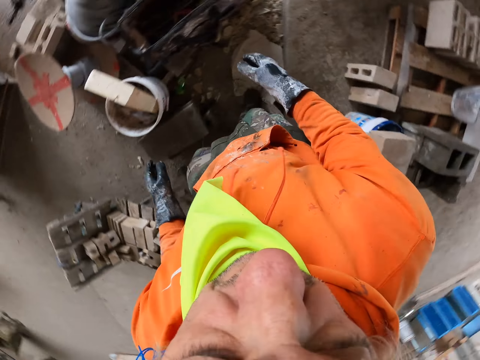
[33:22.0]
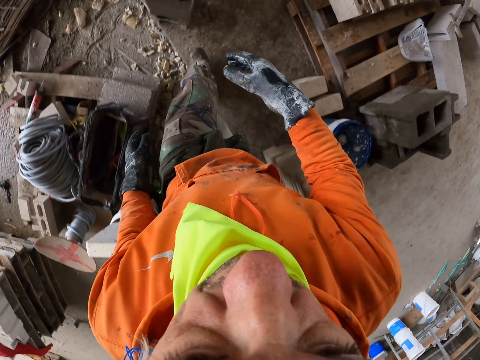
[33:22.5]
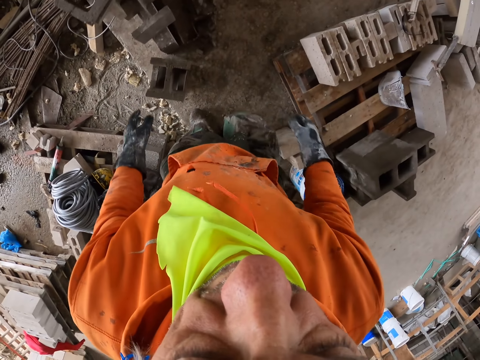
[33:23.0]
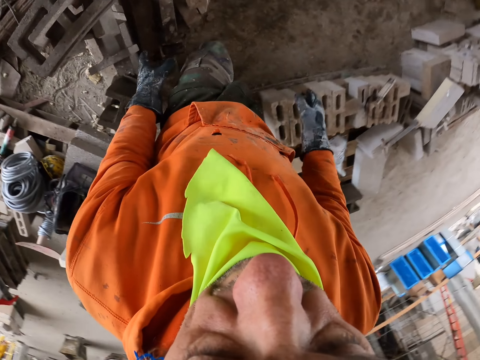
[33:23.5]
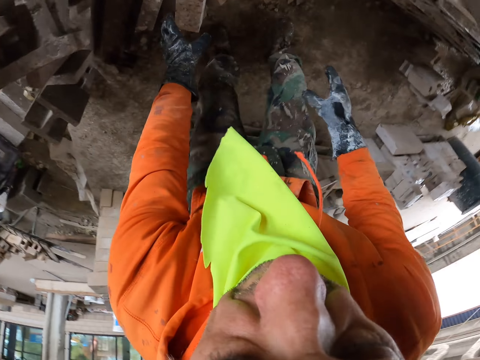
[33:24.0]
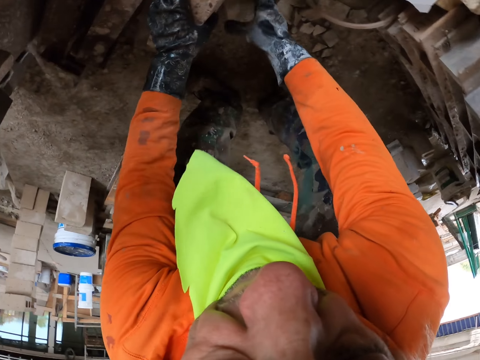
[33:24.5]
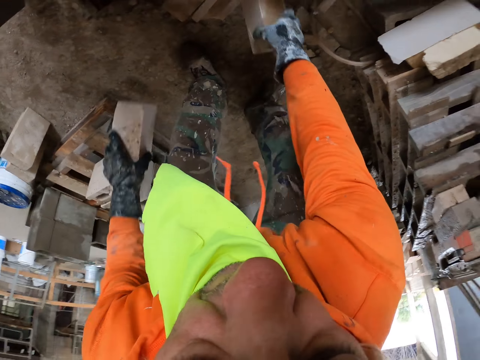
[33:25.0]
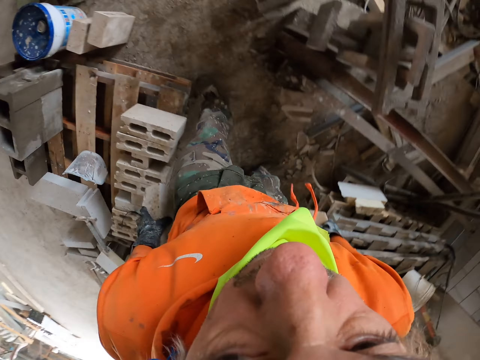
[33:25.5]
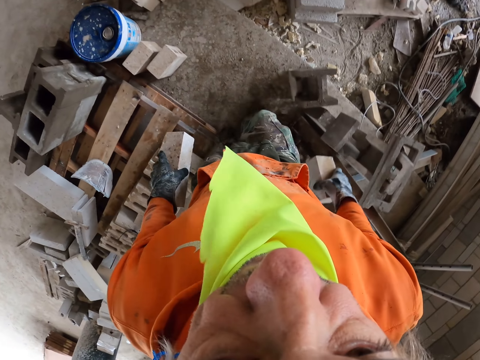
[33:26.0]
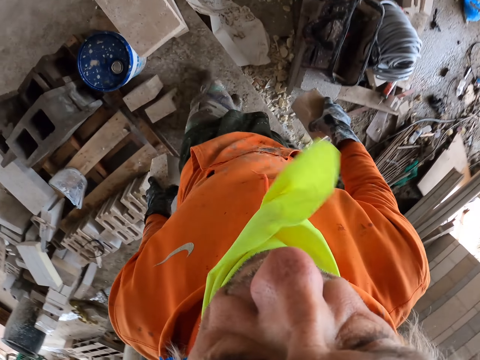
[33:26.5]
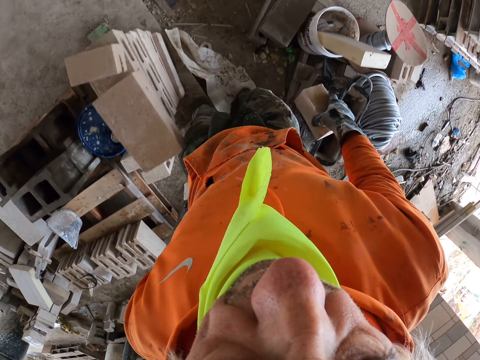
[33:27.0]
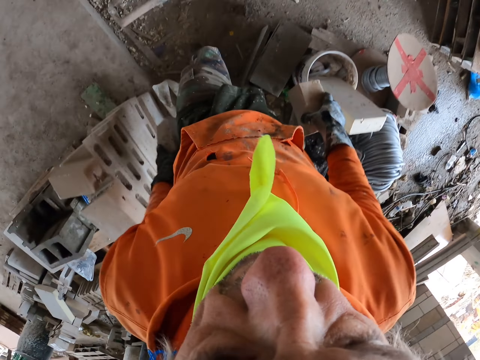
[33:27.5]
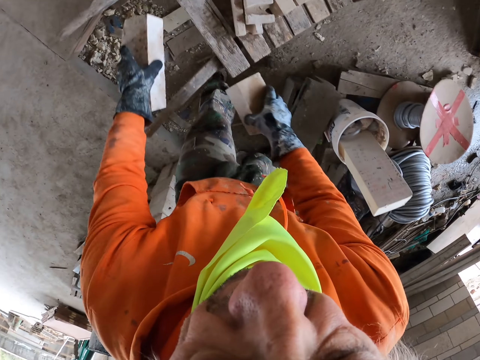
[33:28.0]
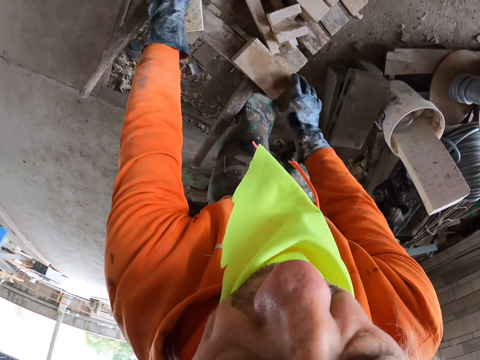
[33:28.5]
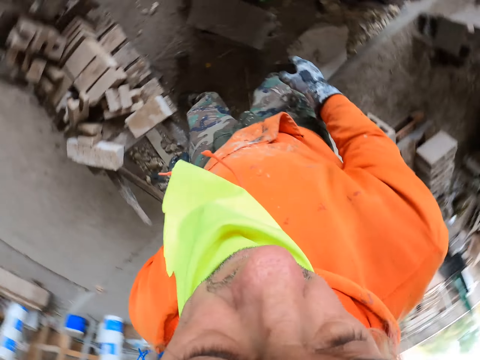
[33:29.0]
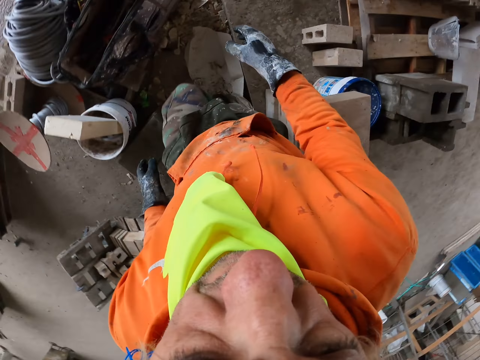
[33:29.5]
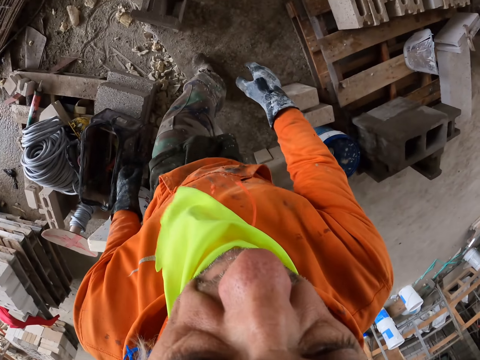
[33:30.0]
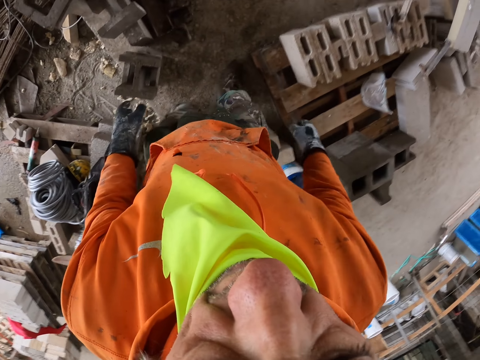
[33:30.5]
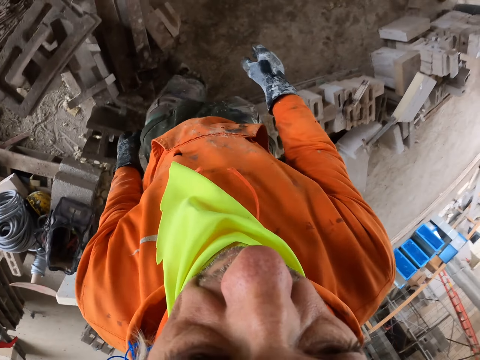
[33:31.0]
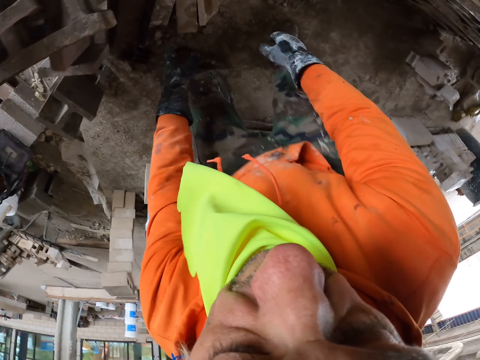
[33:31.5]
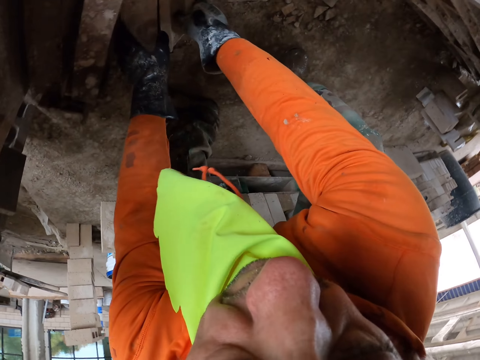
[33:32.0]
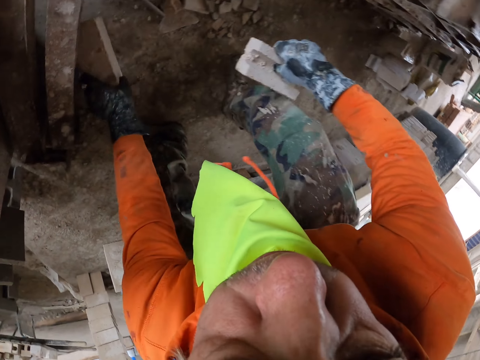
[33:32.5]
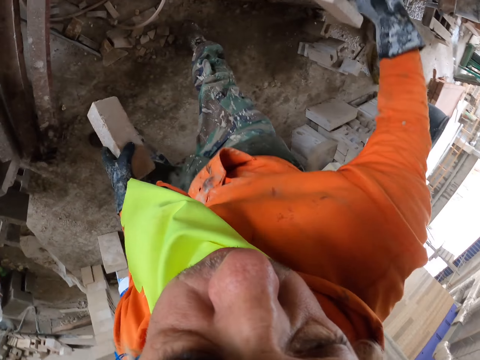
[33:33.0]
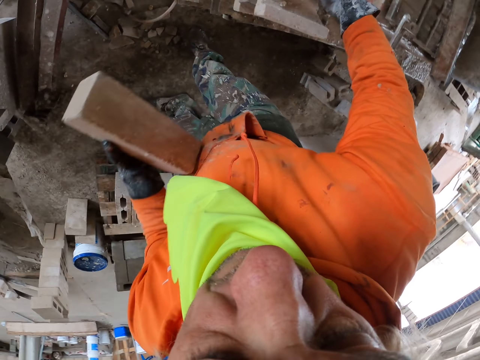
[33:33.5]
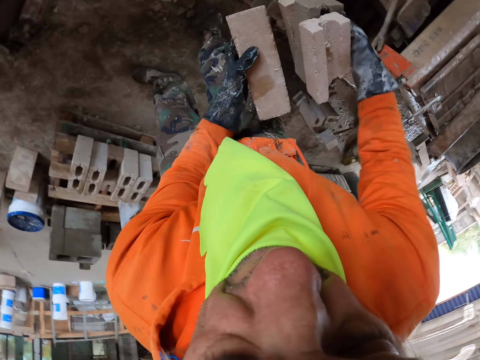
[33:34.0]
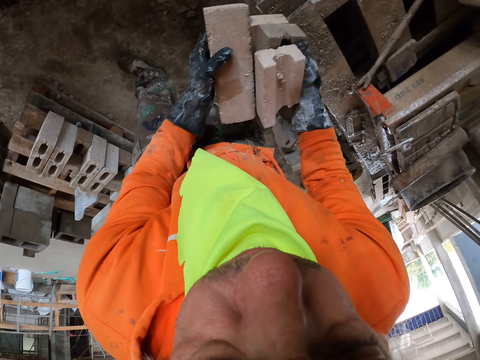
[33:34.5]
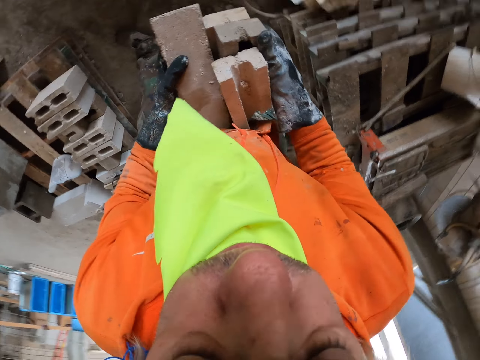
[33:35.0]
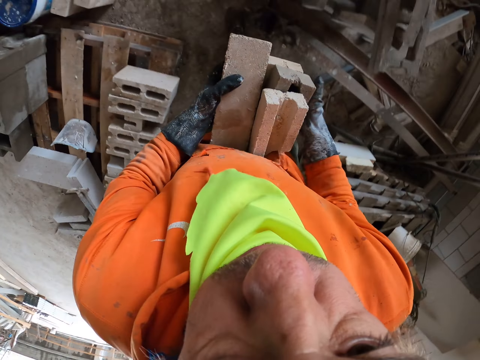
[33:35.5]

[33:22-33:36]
The camera wearer walks around. They pick bricks. They put the bricks on the cart. They walk around. They pick bricks.

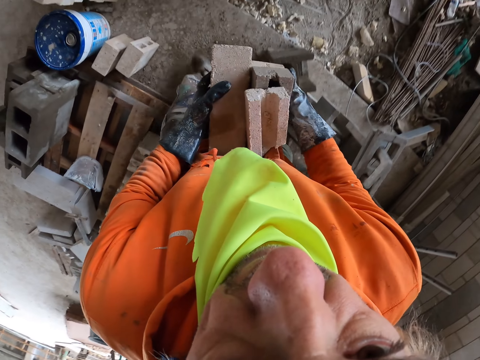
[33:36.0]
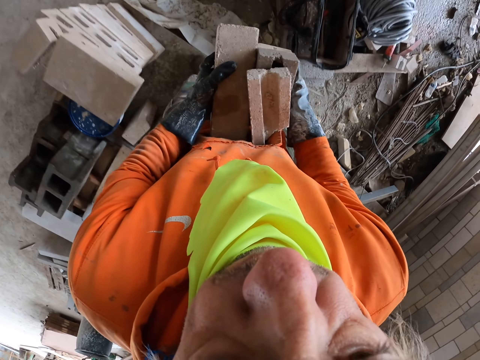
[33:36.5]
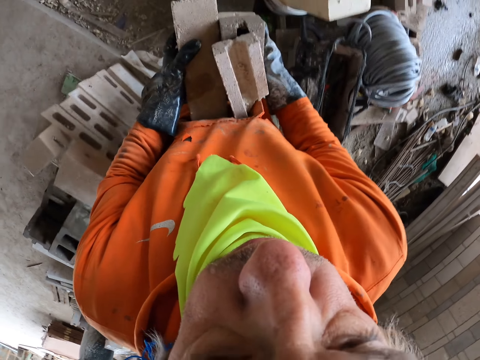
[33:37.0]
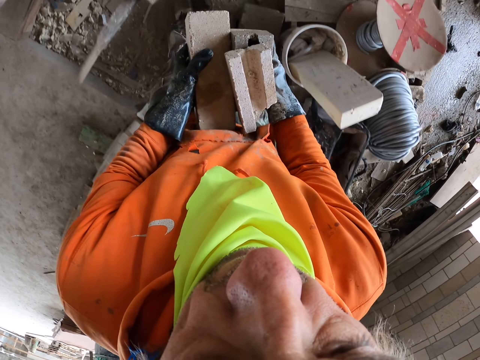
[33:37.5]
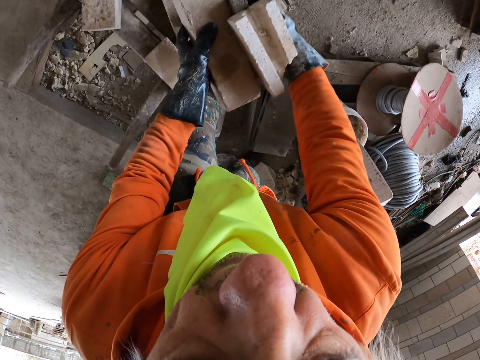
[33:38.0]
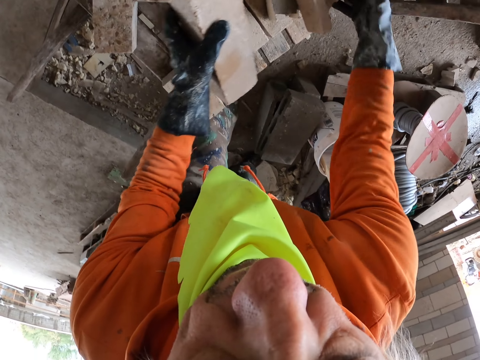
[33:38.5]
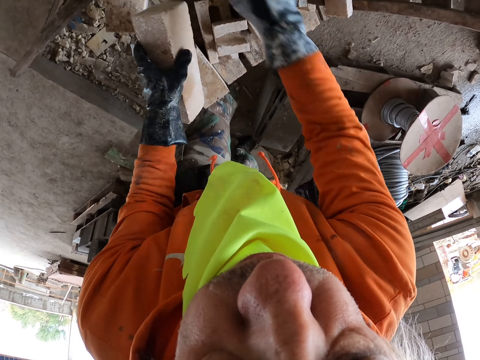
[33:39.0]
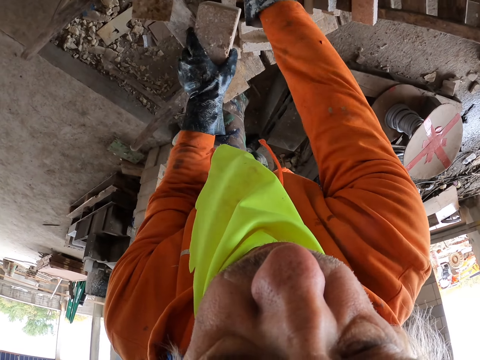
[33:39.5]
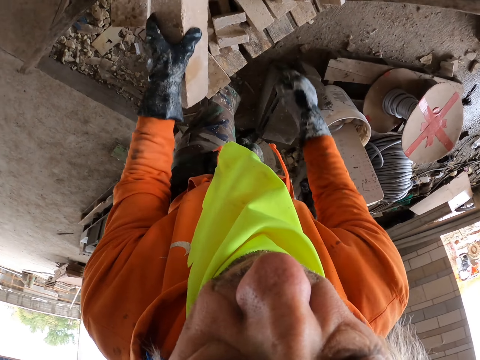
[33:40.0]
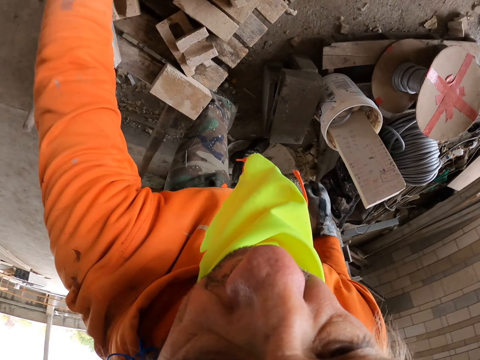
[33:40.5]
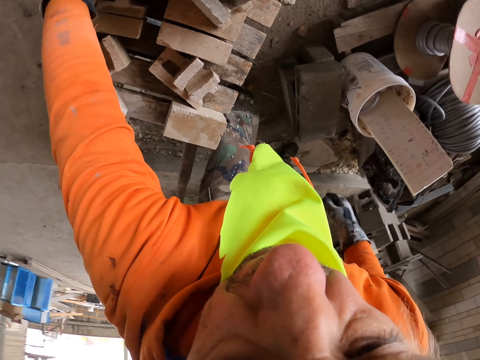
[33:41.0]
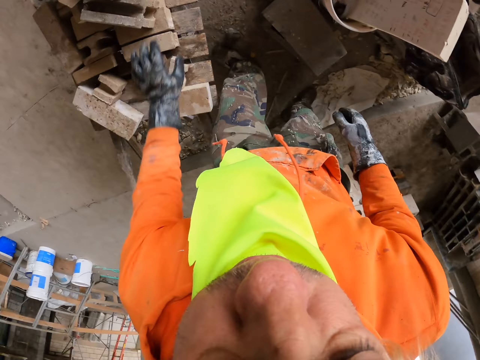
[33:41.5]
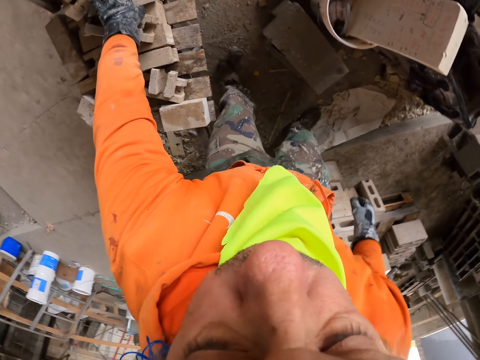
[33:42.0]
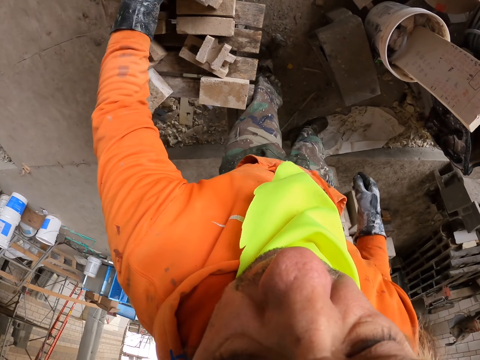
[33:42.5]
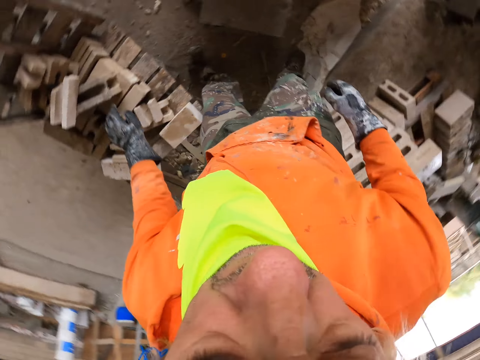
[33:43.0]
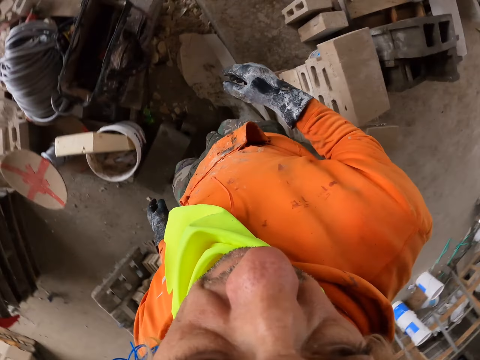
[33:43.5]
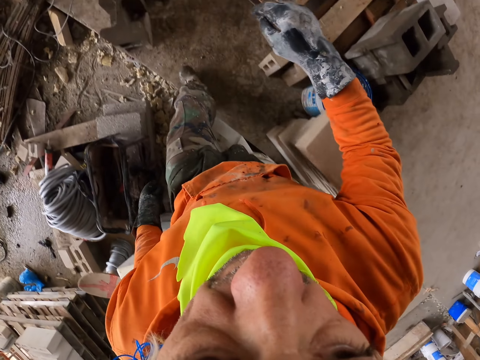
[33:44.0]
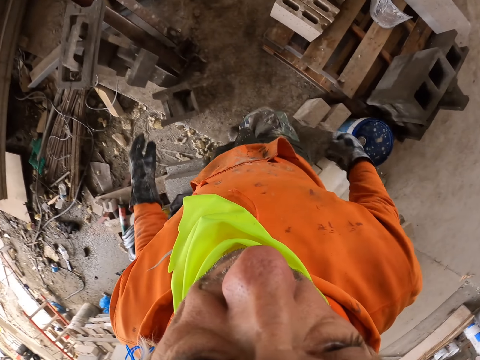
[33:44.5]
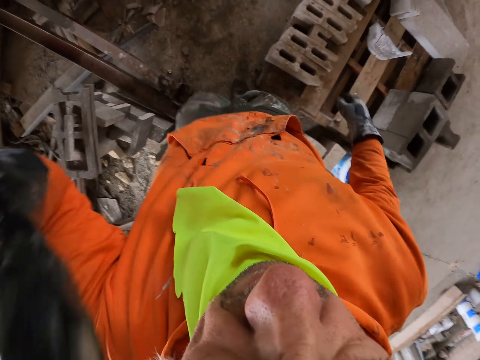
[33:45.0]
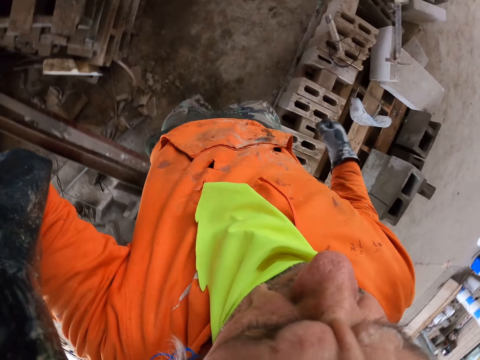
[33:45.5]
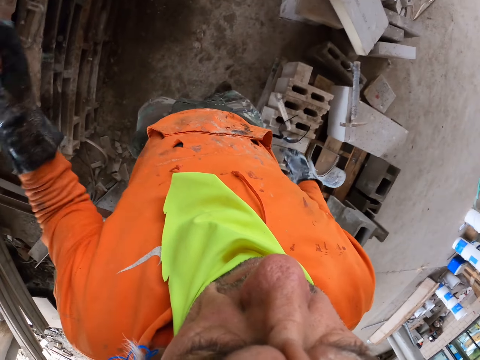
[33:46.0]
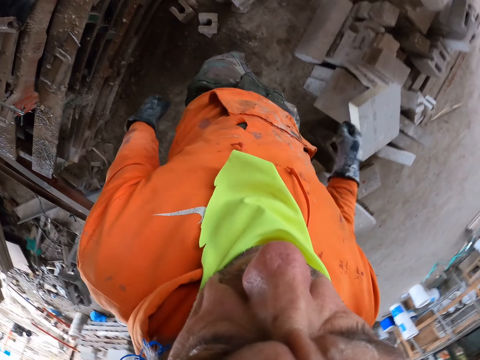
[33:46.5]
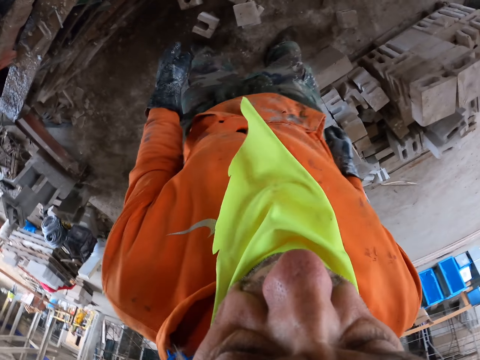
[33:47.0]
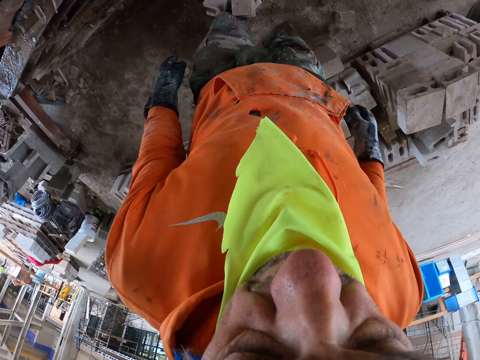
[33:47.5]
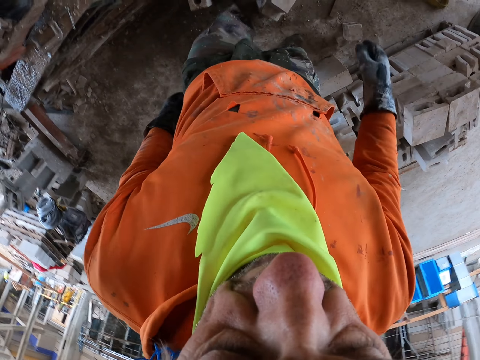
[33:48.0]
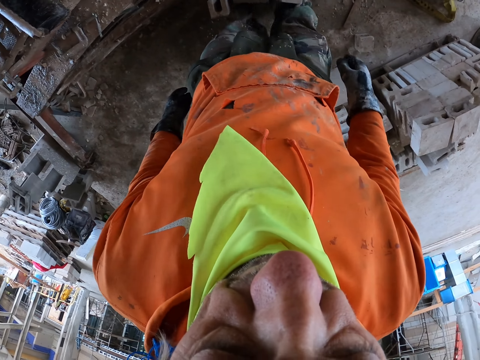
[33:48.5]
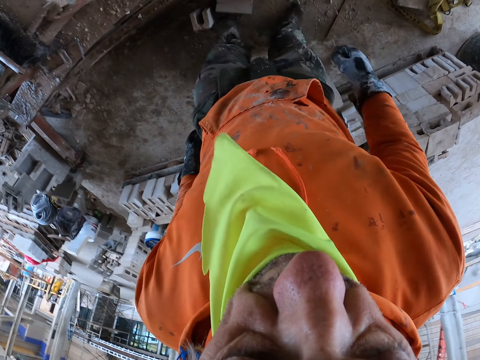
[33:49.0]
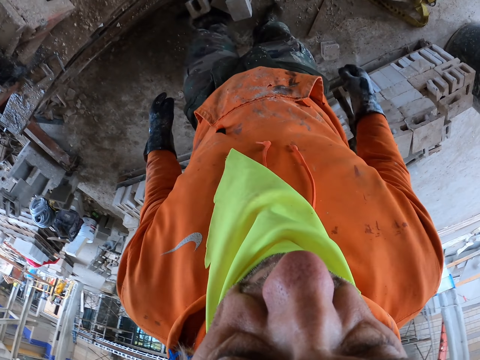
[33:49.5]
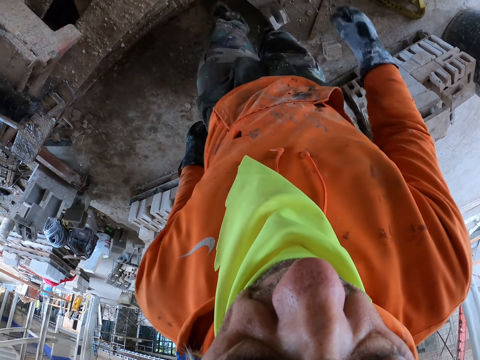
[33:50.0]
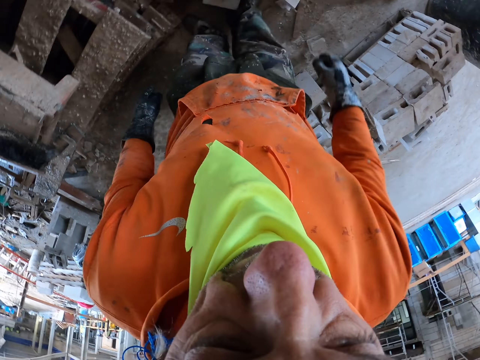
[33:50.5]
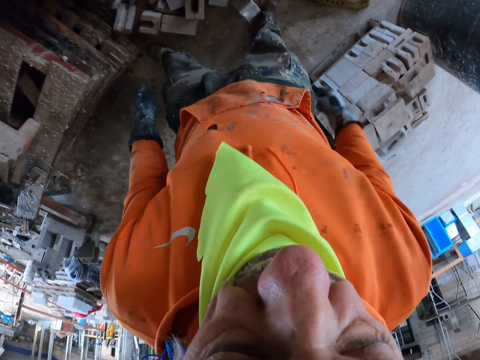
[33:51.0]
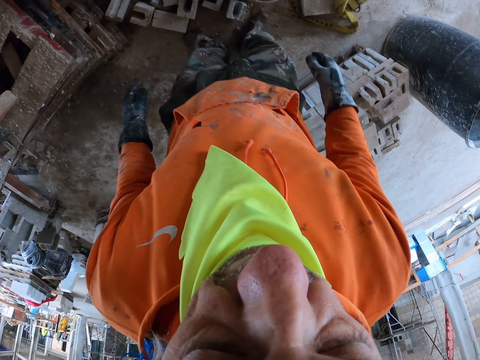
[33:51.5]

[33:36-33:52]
The camera wearer puts the bricks on the cart. They adjust the camera. They push the bricks with the leg.
